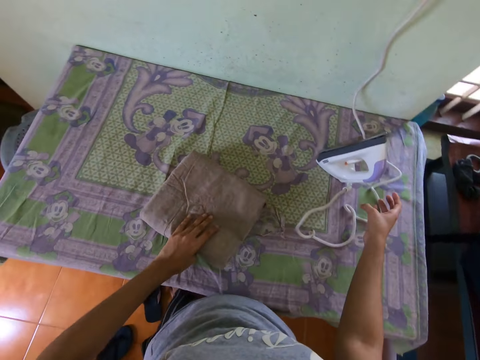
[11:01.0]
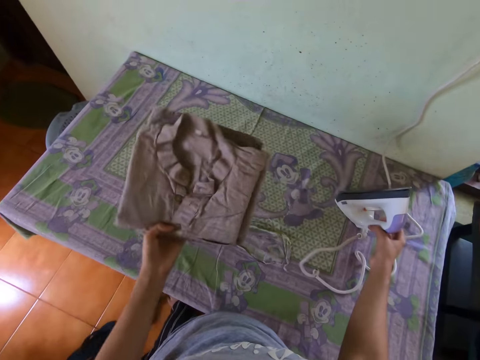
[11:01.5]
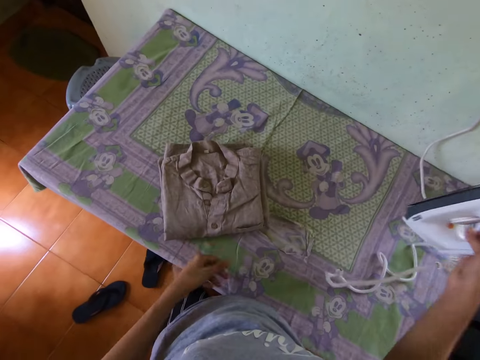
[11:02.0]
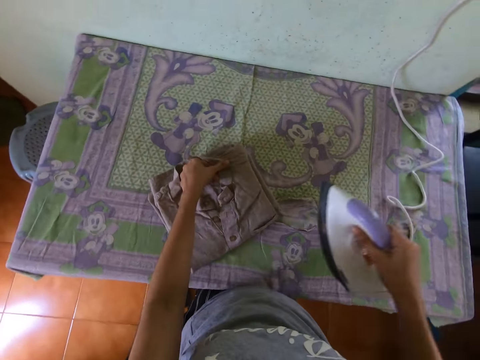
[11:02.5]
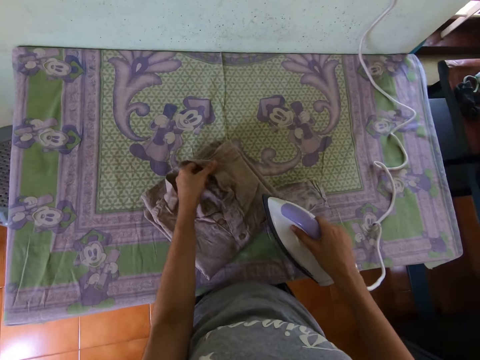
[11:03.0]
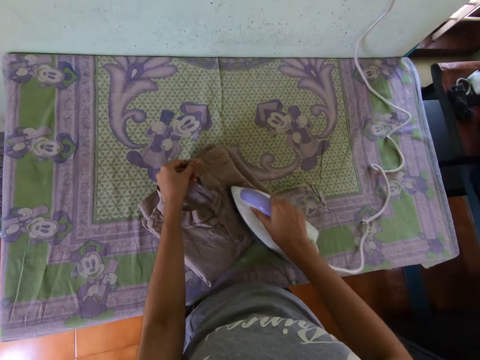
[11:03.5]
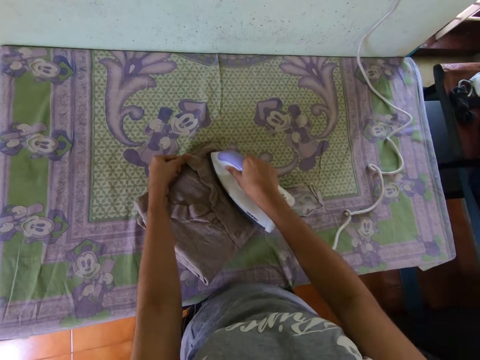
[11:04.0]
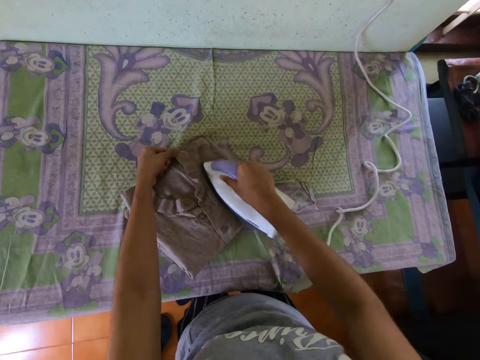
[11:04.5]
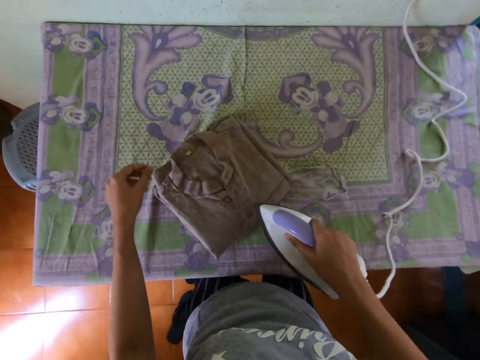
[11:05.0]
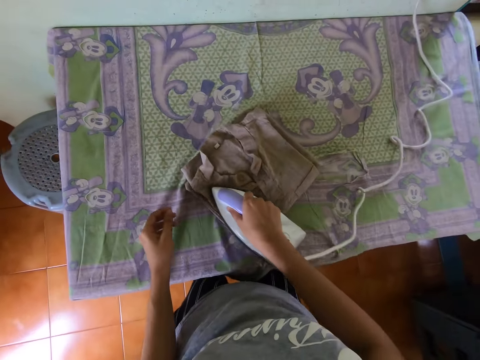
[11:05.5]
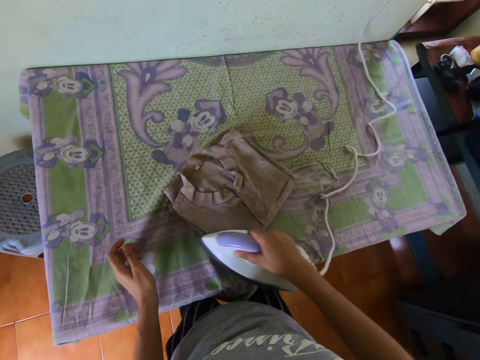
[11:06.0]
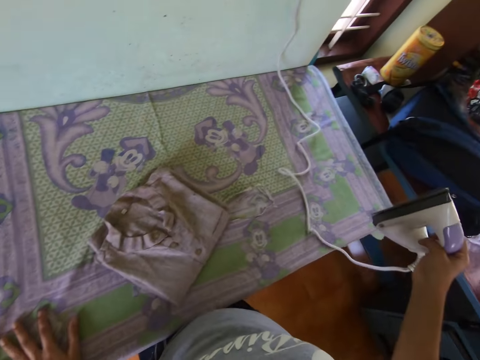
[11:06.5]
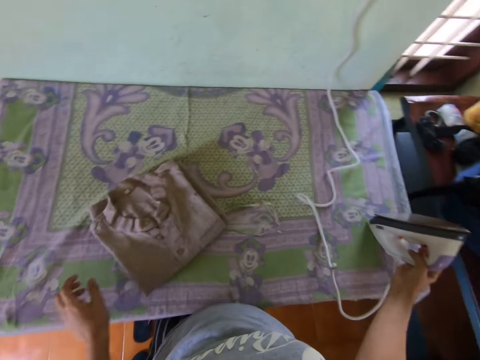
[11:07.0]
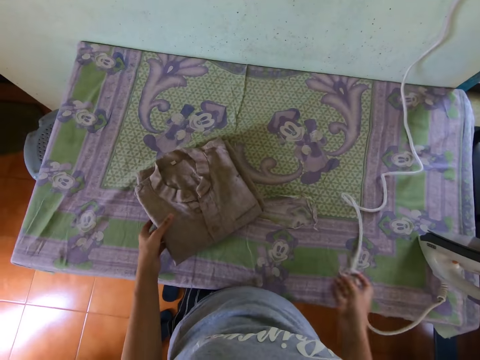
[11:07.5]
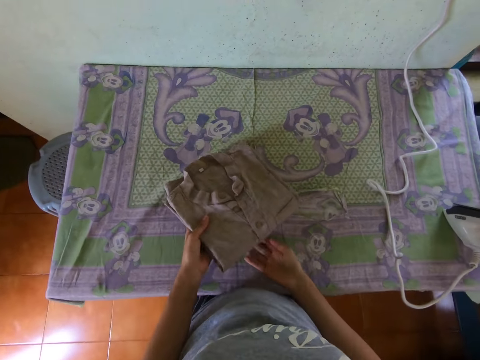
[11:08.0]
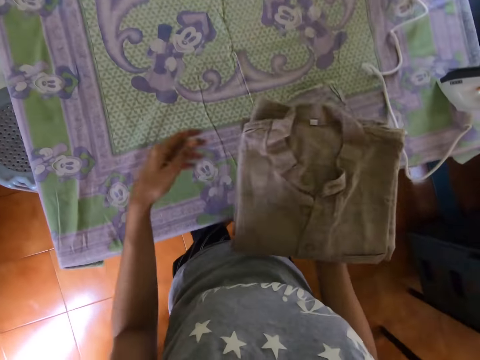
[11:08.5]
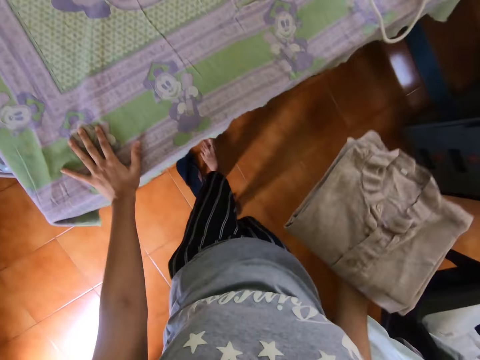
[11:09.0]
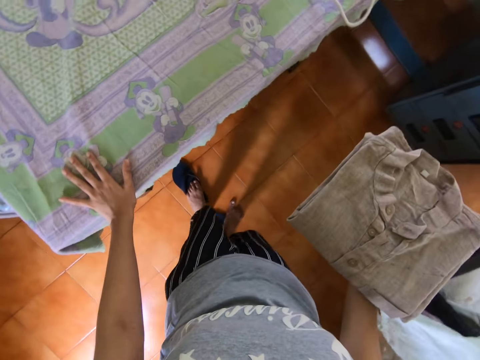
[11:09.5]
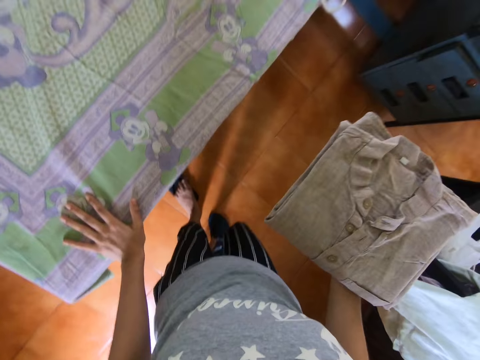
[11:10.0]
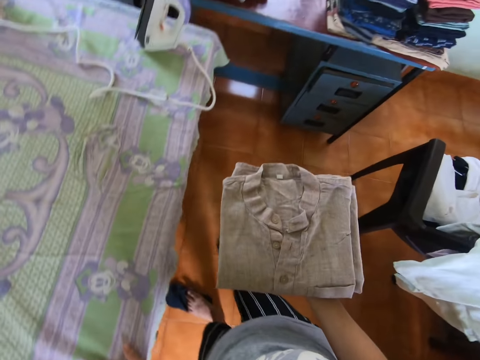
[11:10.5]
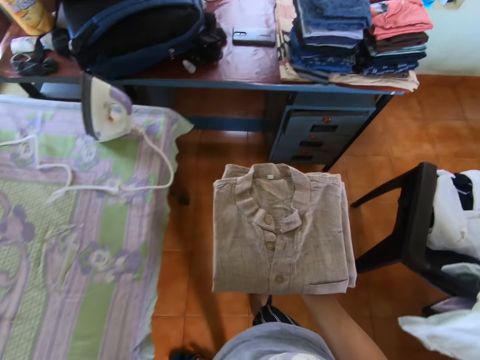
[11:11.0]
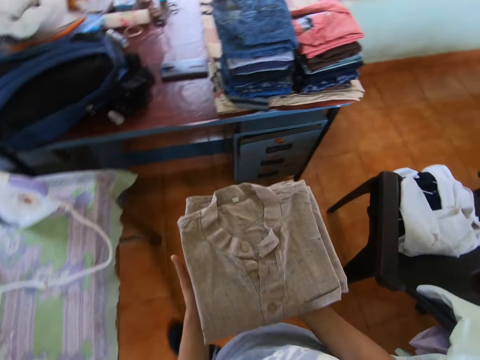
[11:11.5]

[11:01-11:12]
The camera wearer turns the cloth or shirt over on the ironing table with her left hand. She picks up the iron from the ironing table with her right hand. She irons the cloth on the ironing table with the iron in her right hand. She holds the collar of the shirt with the left hand. She drops the iron on the ironing table with her right hand. She lifts up the cloth from the ironing table with her left hand and passes the cloth from her left hand to her right hand. She holds the shirt with the right hand. She places her left foot on a slipper. She places the left hand on the table. She drags the slipper on the floor with her right foot.

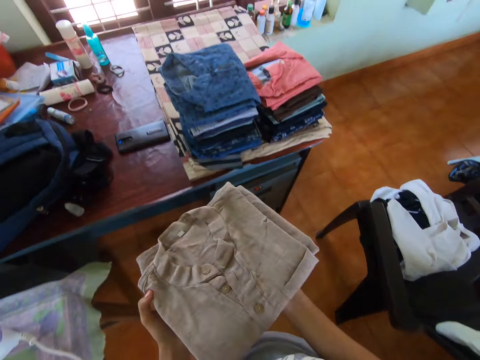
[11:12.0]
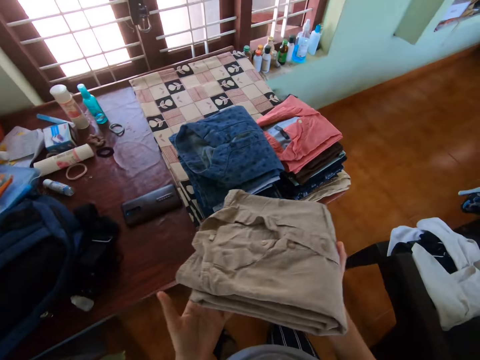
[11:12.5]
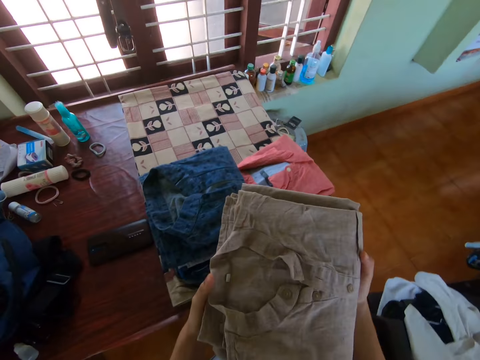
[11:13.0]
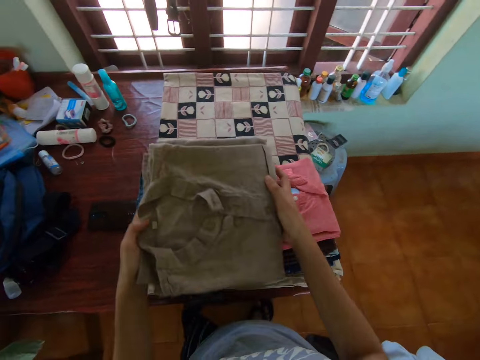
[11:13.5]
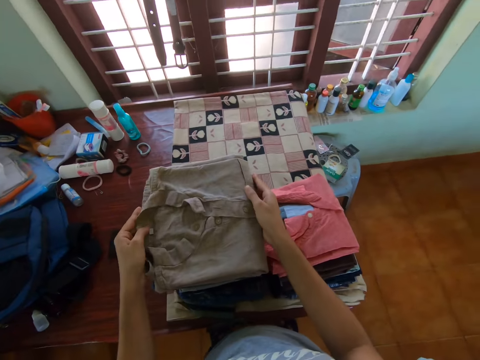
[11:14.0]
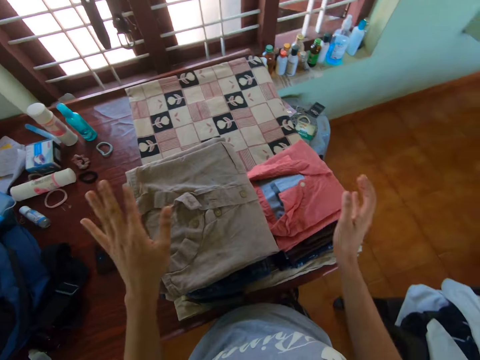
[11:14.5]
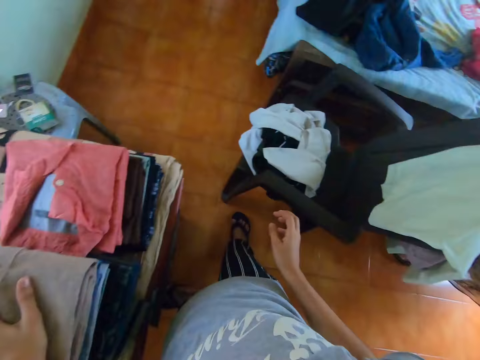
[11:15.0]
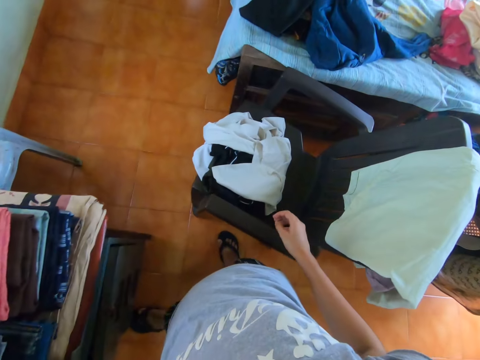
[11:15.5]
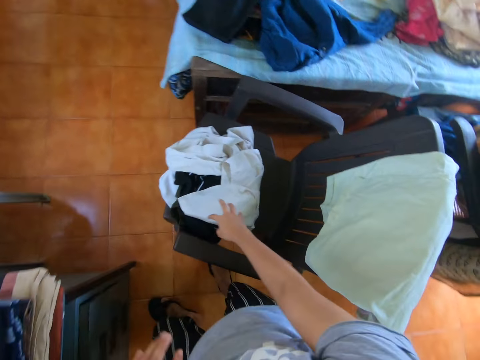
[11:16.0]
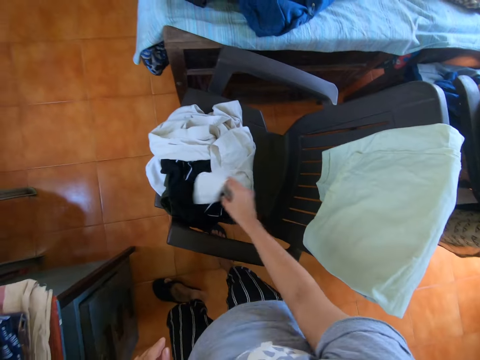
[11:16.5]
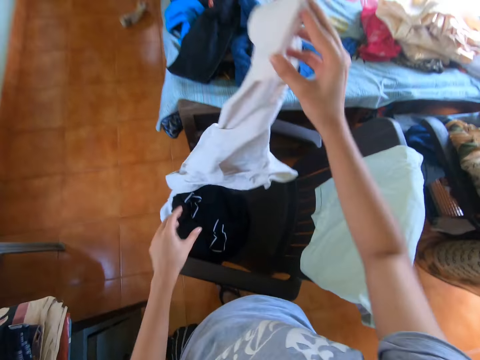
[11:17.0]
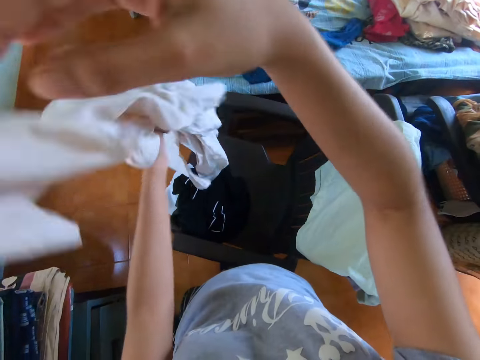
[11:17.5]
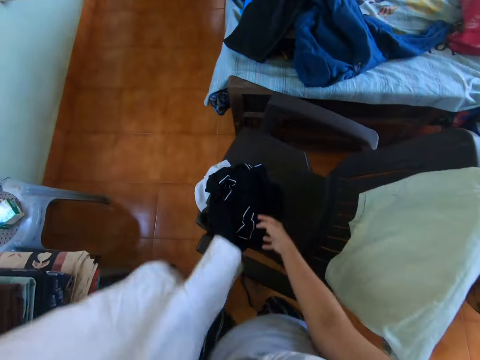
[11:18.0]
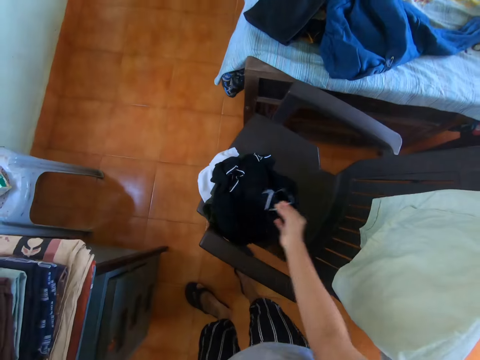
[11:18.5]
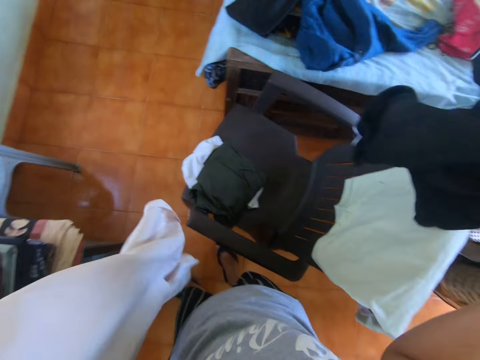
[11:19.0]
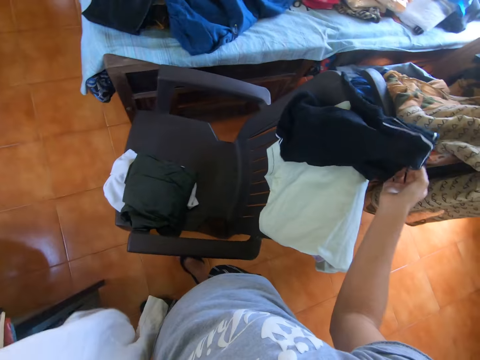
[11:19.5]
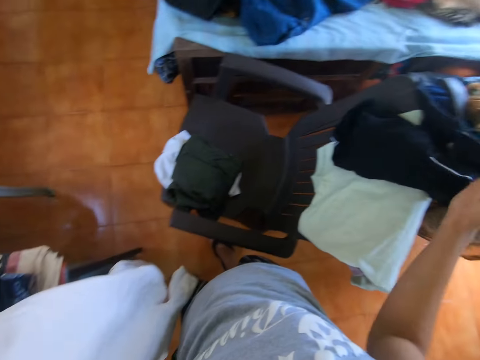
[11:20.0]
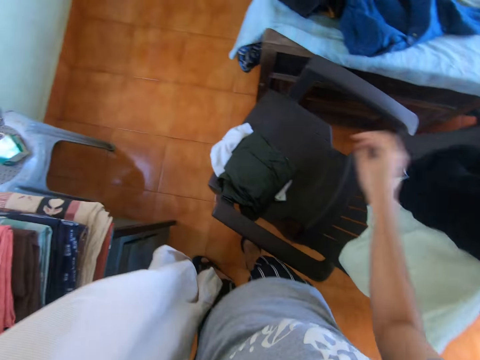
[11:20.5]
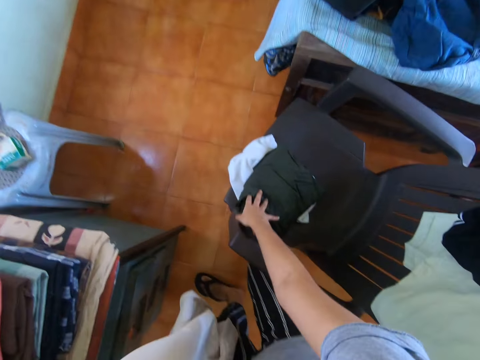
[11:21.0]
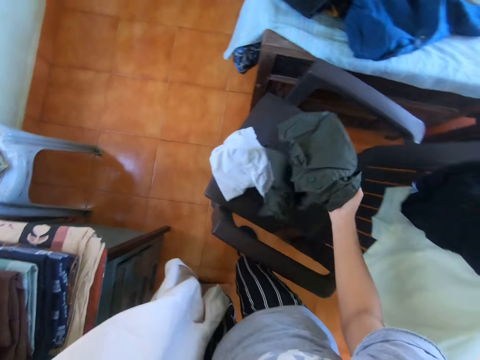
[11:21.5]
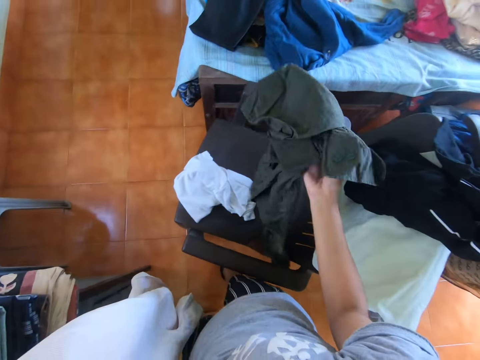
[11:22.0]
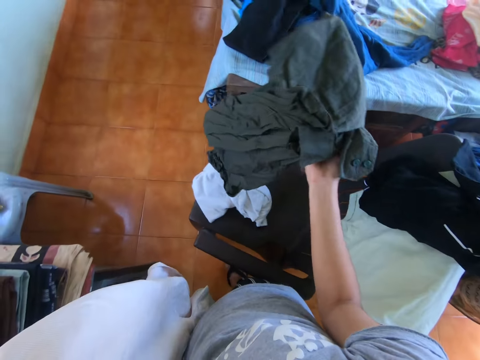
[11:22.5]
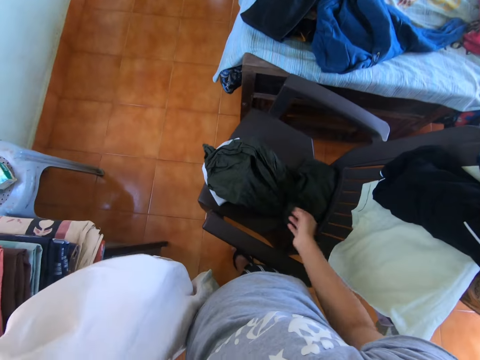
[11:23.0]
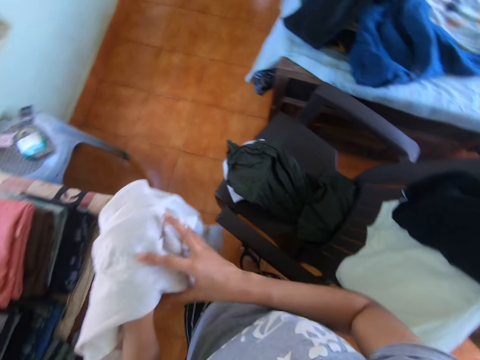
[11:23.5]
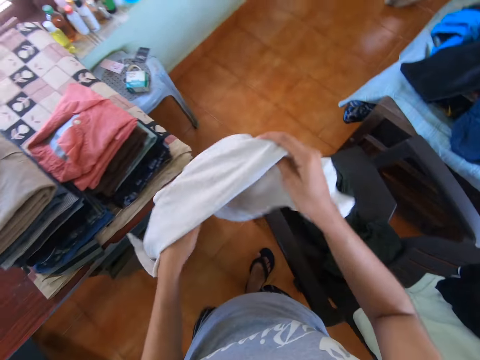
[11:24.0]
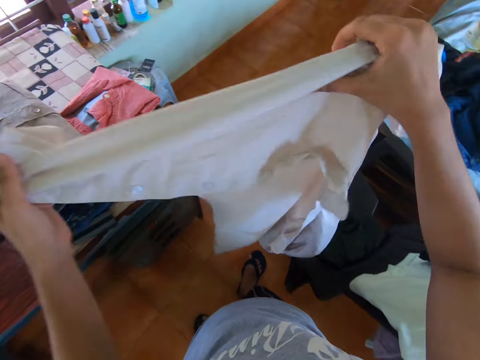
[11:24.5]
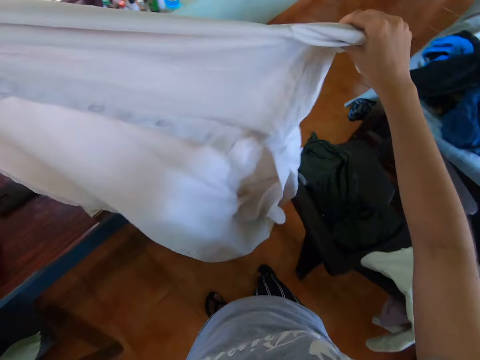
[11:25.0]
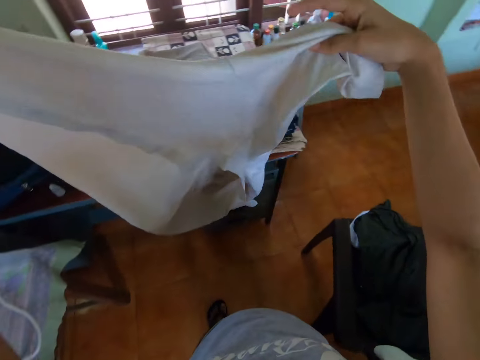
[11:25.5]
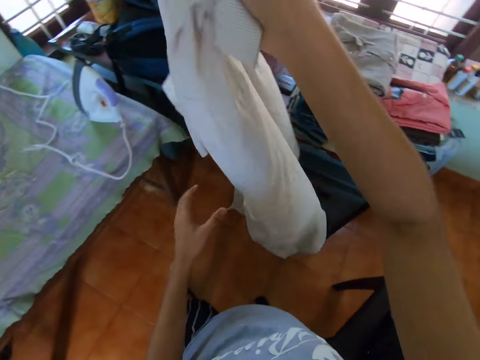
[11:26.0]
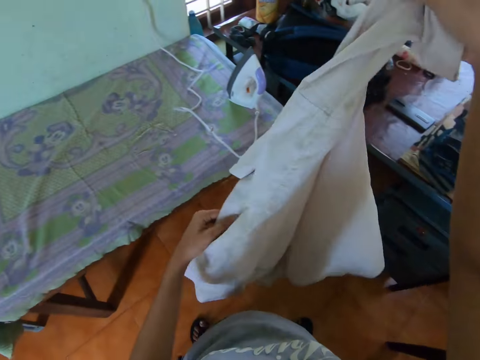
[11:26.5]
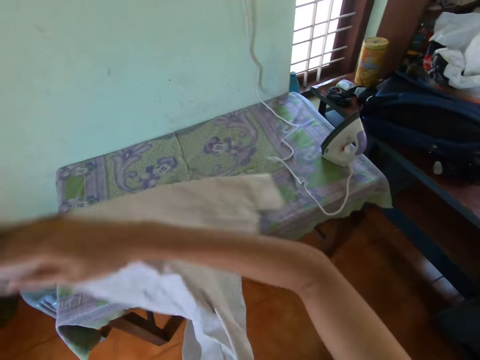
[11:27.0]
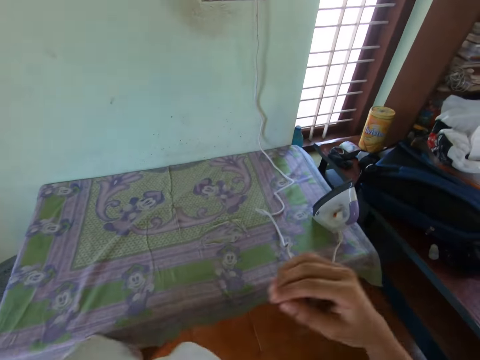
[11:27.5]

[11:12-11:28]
The camera wearer holds the shirt with both hands. She puts the cloth or shirt on some cloths on the table with her hands. She picks up another shirt from a chair with her right hand and passes the shirt from her right hand to her left hand. She picks up a T-shirt from the chair with her right hand and drops the T-shirt on the chair with her right hand. She picks up a black cloth from the chair with her right hand and drops the black cloth on the chair with her right hand. She checks the shirt with her hands. She holds the shirt with both hands.
